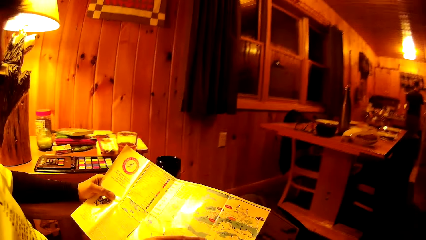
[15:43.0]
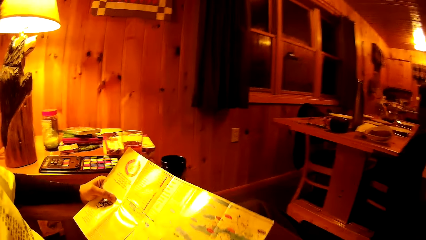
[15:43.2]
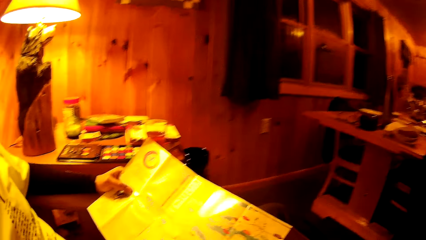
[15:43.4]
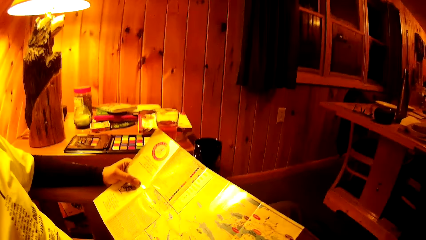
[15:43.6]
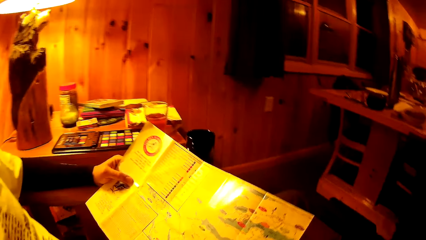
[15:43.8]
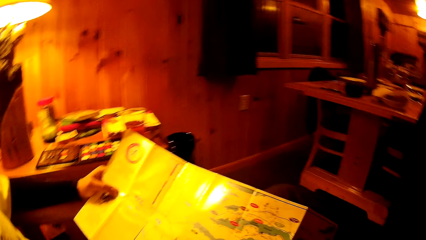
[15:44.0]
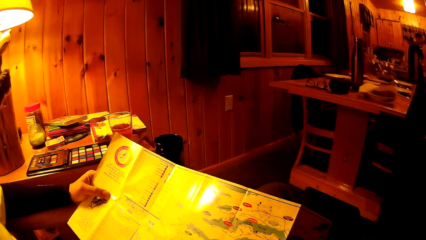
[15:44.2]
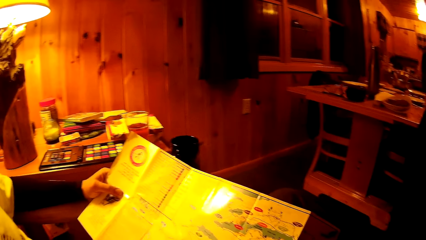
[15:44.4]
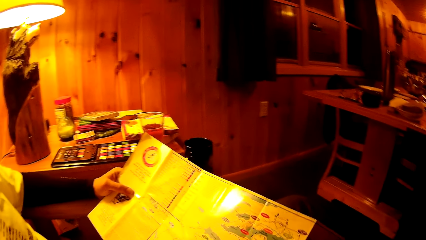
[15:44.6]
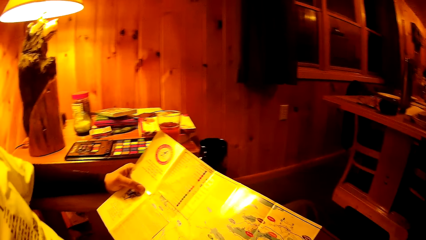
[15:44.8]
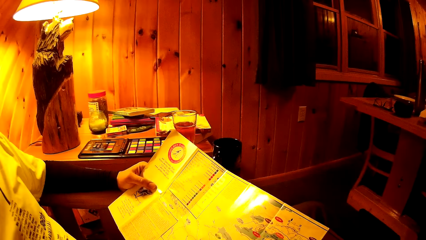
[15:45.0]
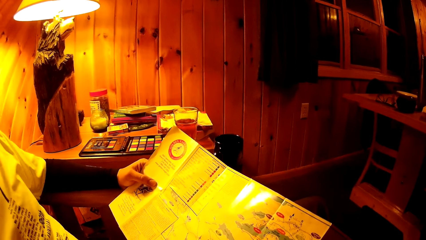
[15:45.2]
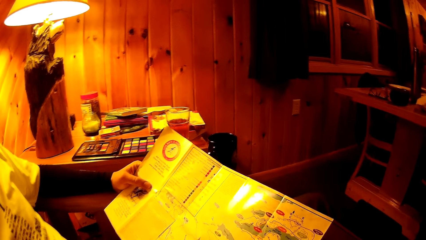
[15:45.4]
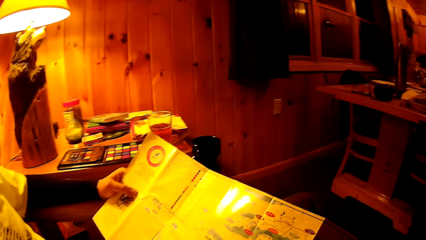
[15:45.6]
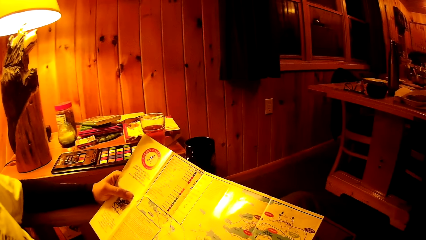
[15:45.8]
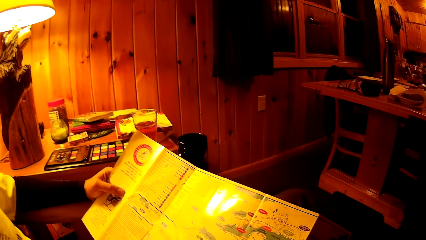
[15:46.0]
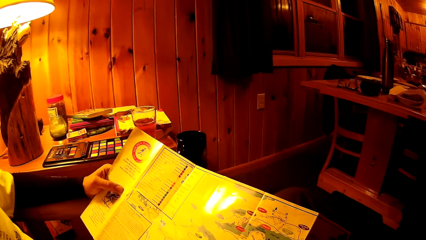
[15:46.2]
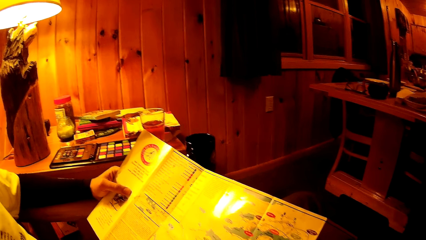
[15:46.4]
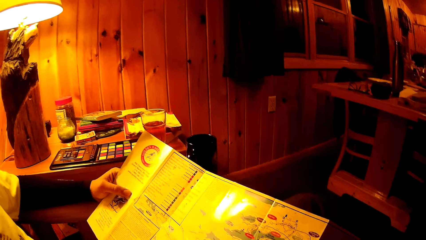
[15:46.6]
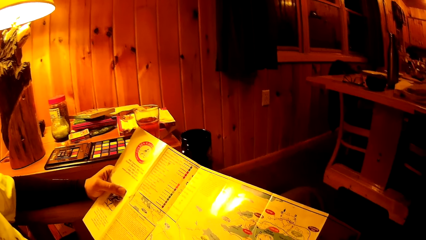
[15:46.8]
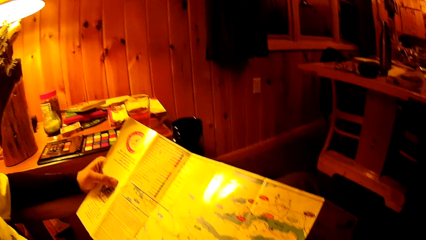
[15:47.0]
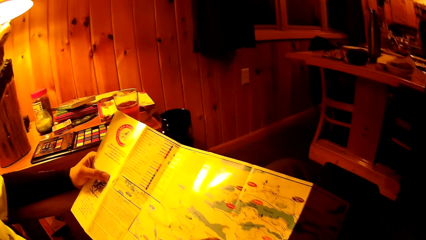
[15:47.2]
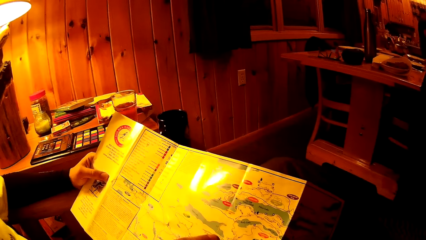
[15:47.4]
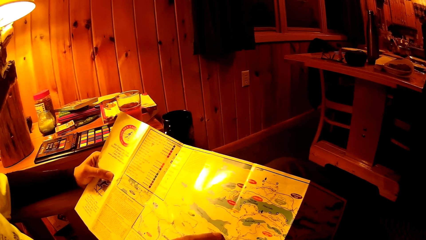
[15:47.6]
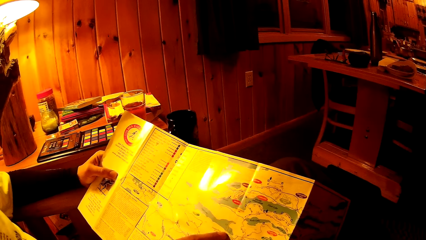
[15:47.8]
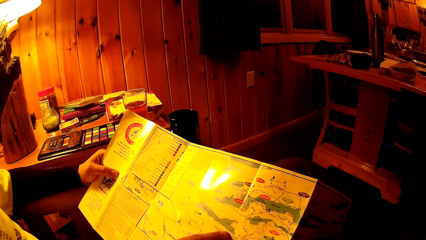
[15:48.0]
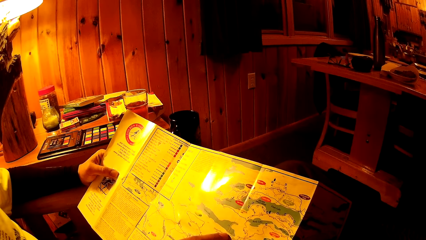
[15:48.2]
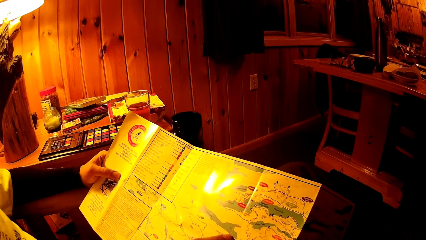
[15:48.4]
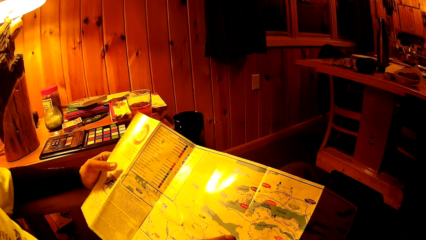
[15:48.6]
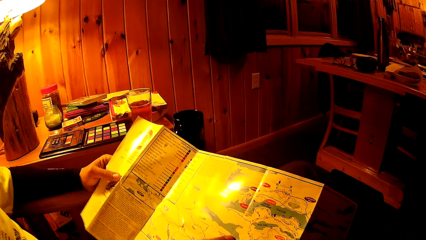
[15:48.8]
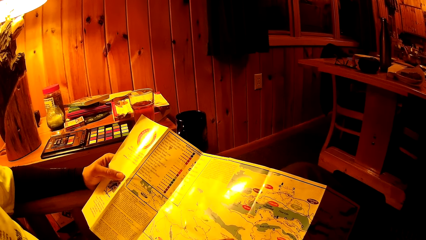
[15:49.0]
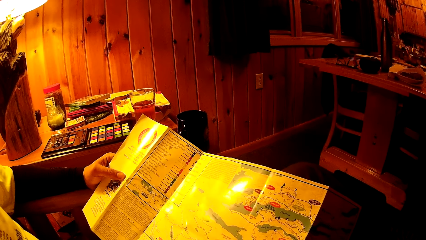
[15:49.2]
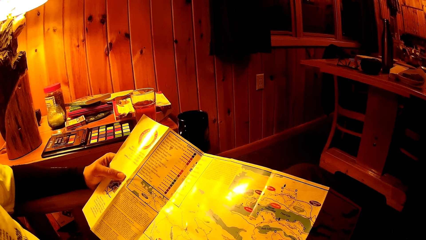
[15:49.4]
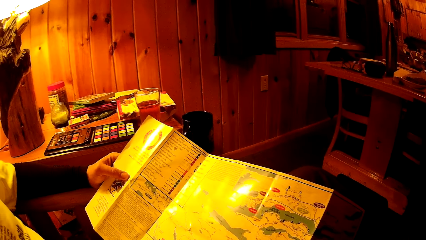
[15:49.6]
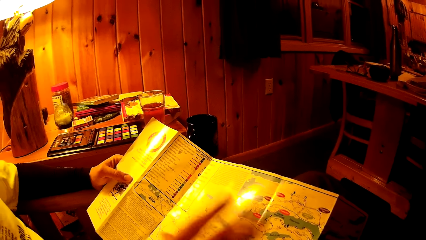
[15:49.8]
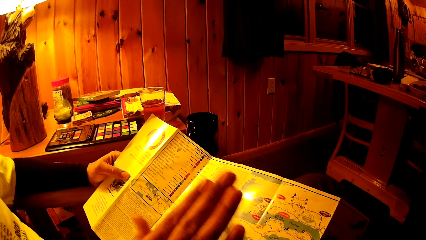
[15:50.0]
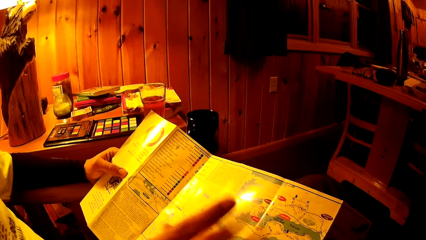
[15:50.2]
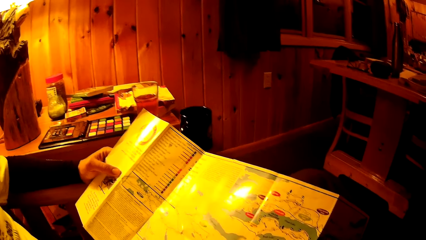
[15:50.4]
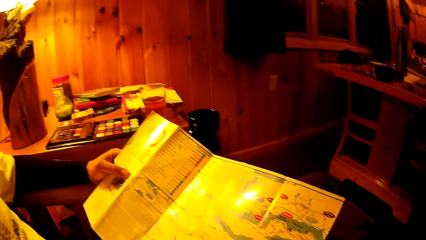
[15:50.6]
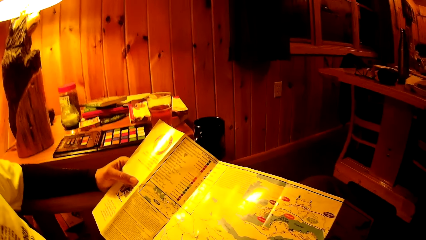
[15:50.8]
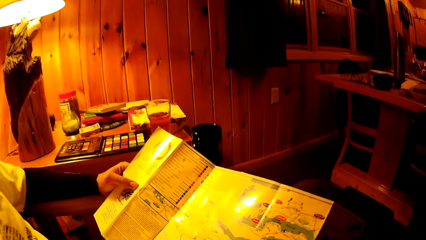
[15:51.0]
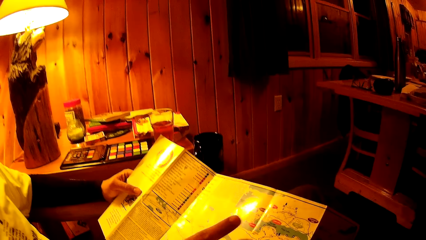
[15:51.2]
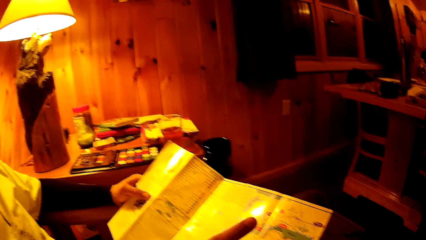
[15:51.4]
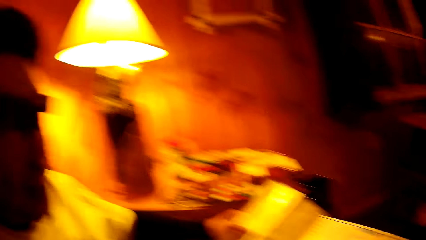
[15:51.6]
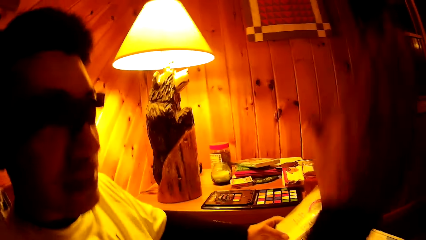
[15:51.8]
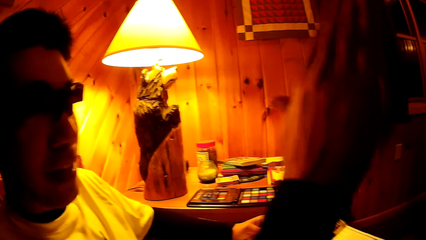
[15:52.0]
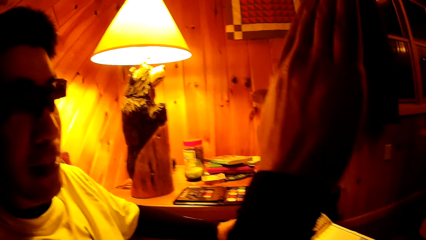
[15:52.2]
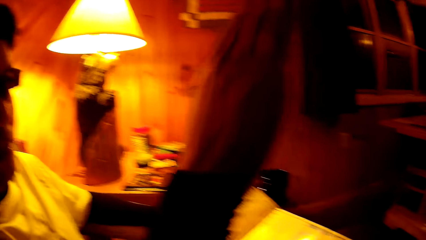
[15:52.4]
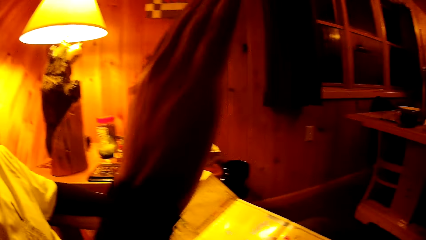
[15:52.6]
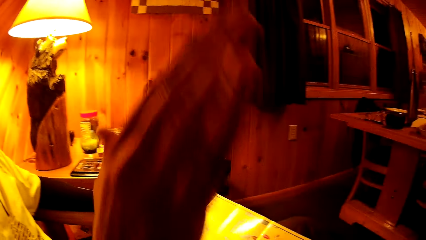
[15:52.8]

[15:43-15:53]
A man studies the map.

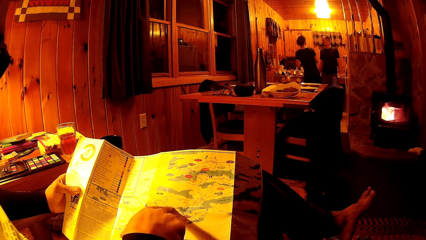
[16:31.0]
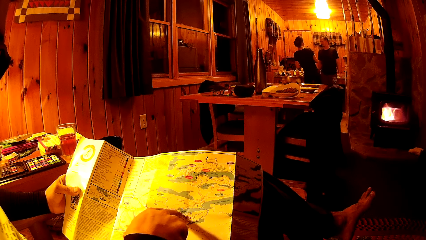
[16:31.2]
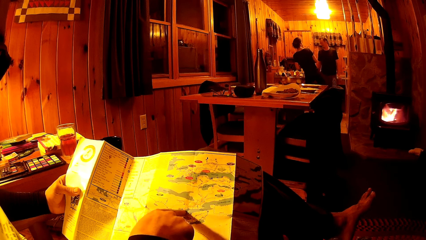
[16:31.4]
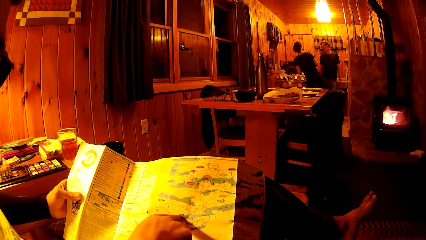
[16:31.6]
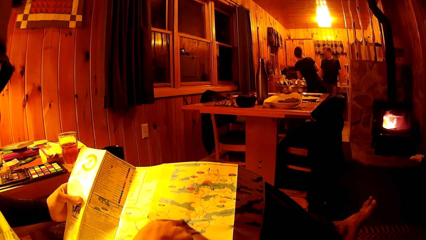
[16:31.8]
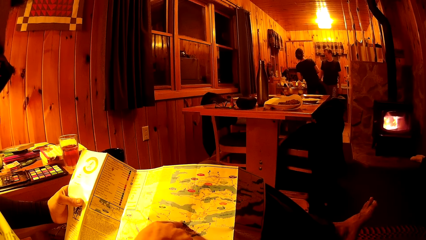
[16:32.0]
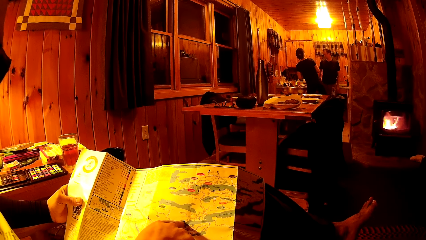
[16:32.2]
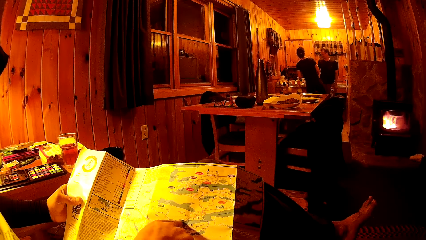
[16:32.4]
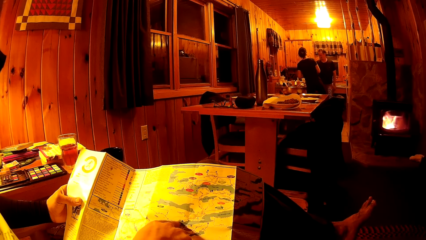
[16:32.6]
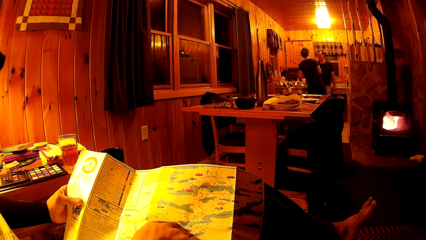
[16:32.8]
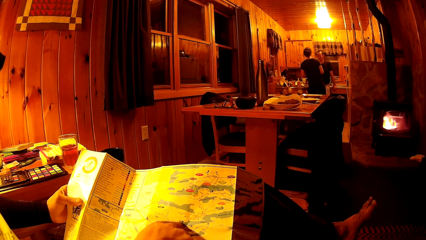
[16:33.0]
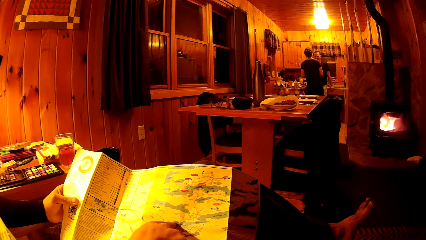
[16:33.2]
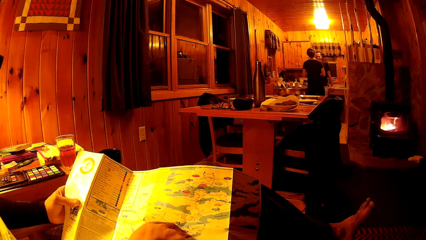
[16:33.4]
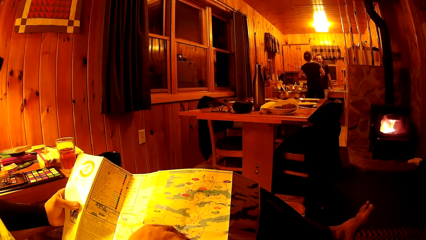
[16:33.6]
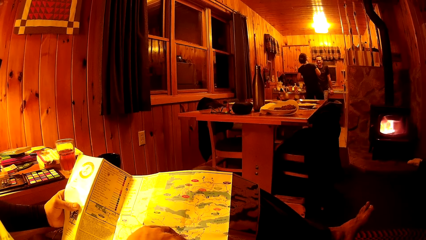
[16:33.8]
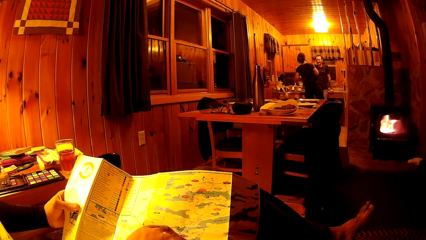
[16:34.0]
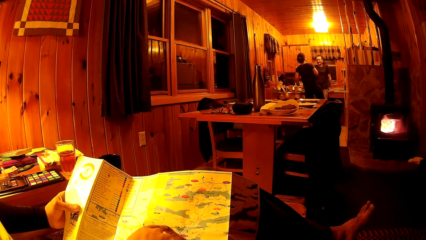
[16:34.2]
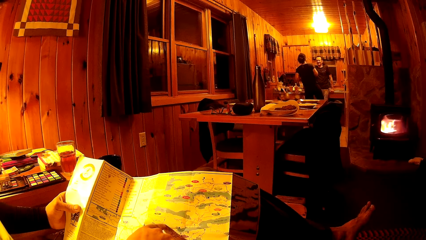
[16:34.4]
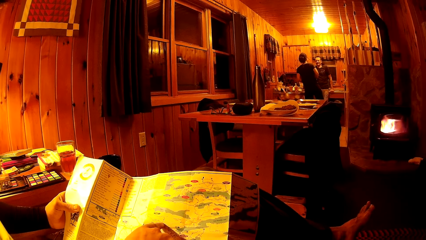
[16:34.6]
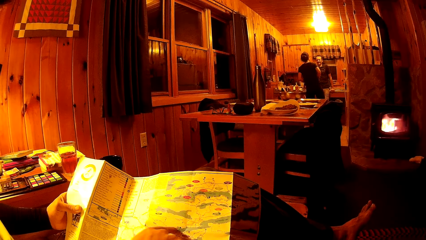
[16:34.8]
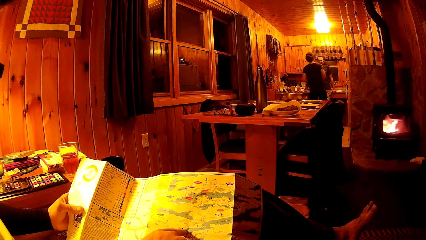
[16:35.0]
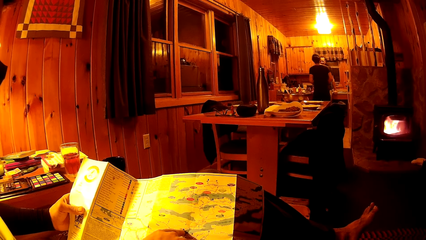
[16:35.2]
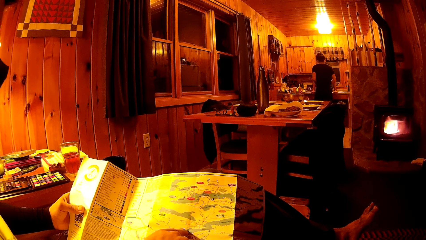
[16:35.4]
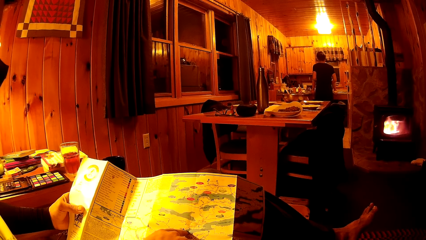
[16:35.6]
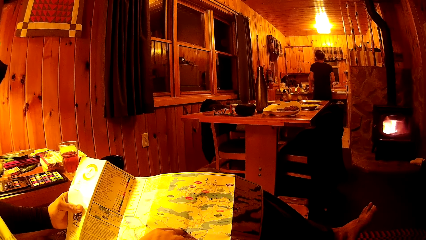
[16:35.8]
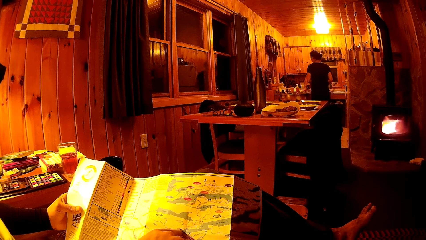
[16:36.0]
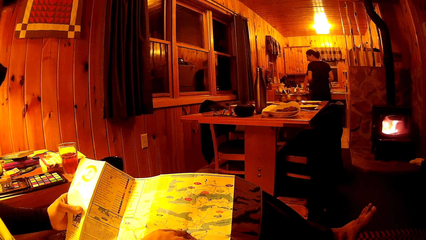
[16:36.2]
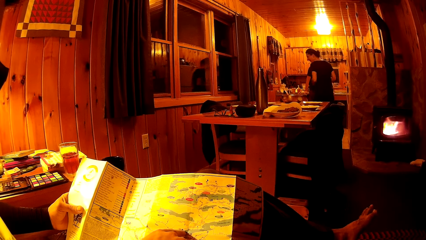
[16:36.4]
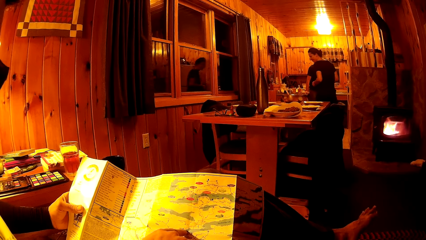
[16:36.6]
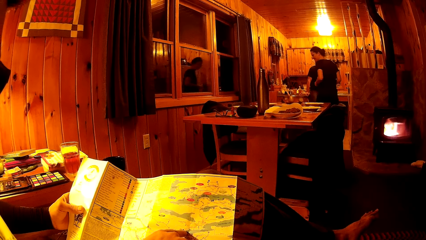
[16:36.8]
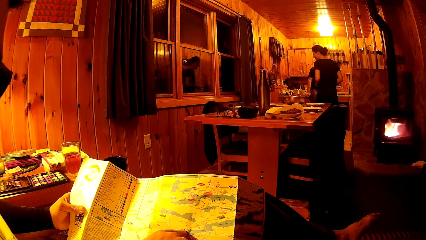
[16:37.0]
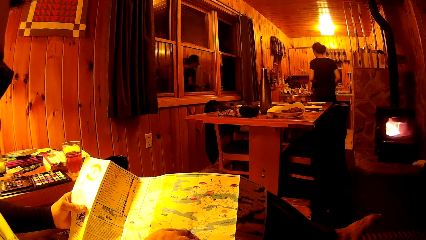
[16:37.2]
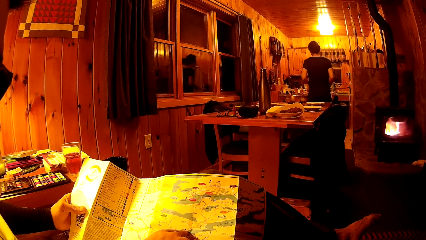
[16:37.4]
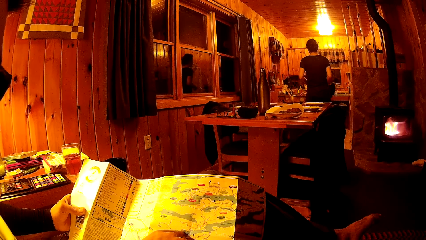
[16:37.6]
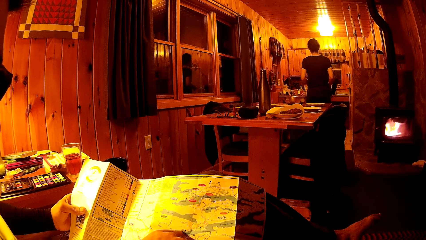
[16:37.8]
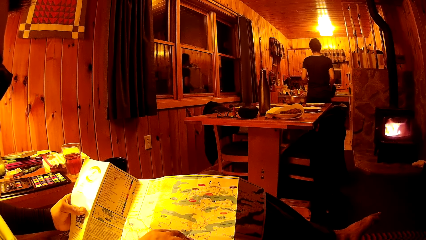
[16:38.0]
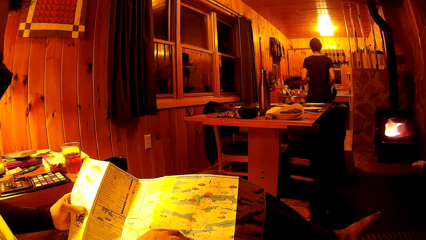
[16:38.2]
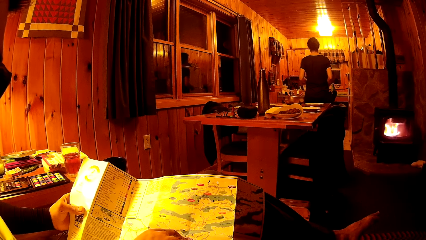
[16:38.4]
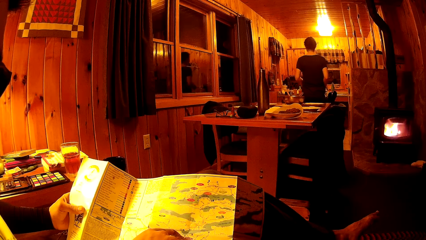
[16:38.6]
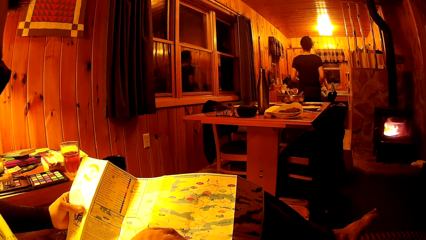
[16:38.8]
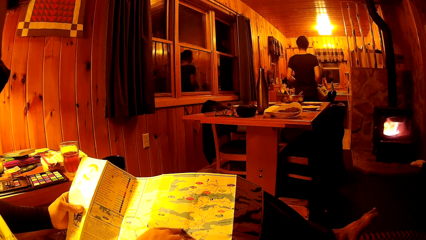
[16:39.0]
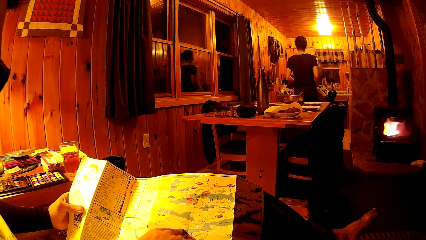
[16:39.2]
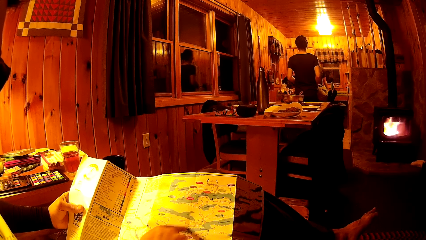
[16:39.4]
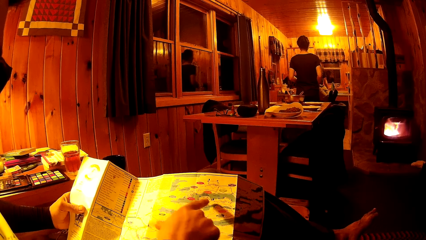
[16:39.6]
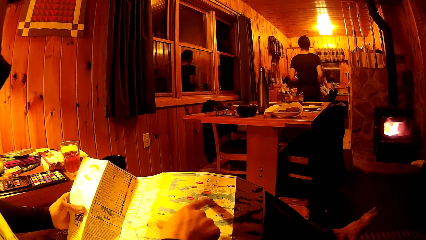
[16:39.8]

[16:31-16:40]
The man places both his hands on the kitchen countertop.
